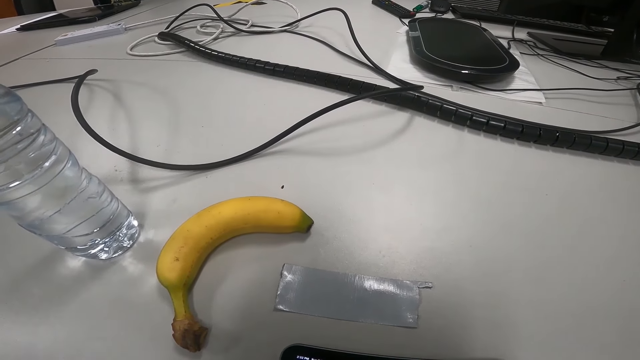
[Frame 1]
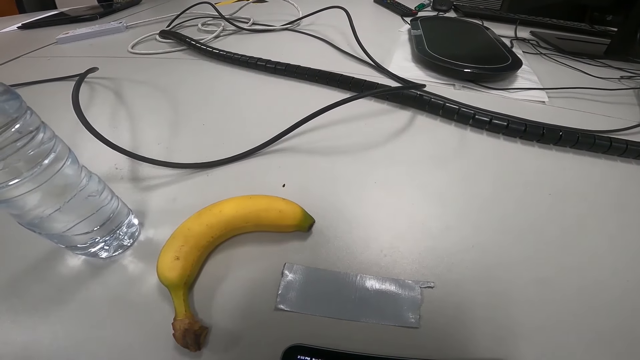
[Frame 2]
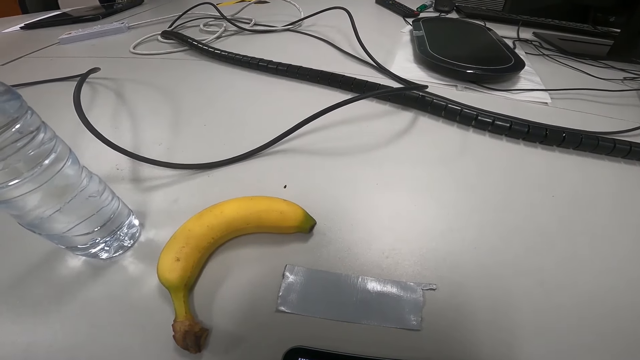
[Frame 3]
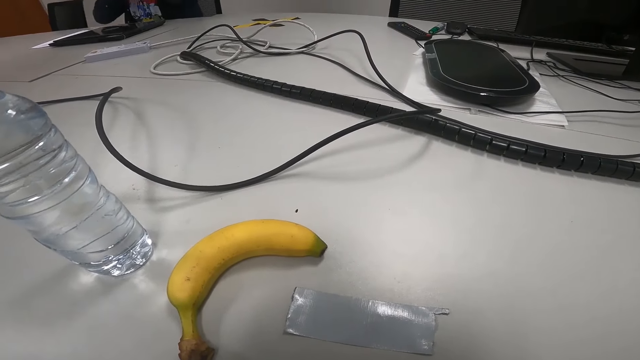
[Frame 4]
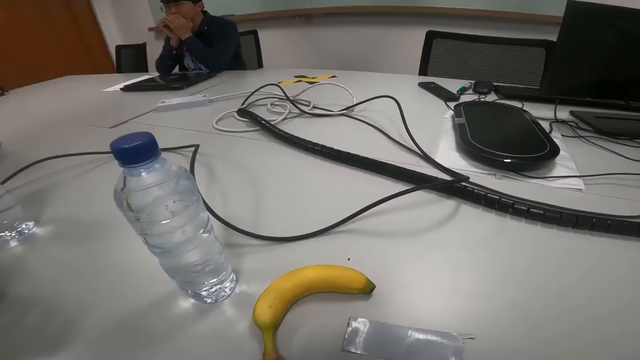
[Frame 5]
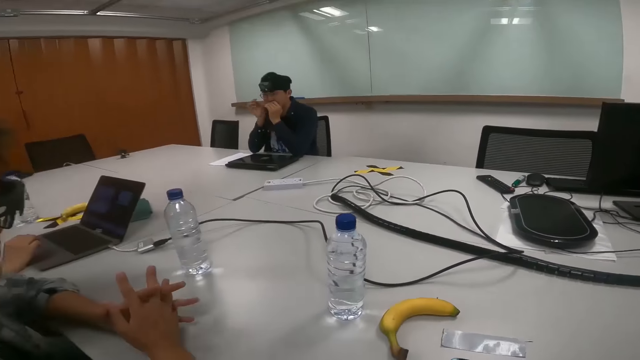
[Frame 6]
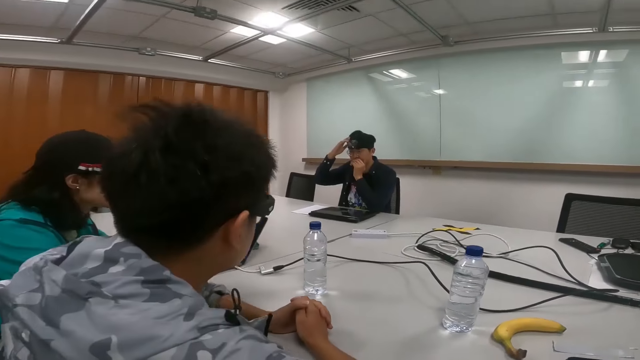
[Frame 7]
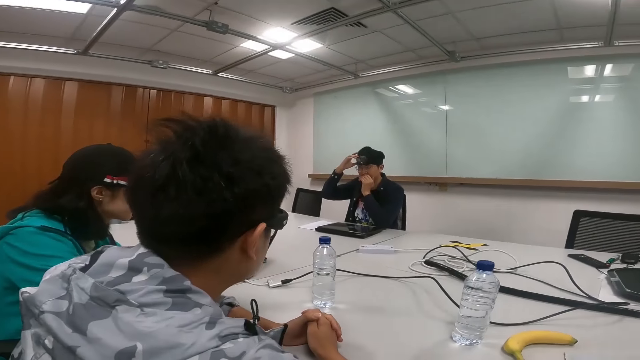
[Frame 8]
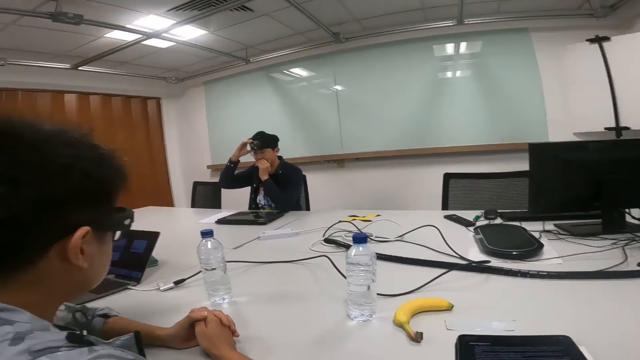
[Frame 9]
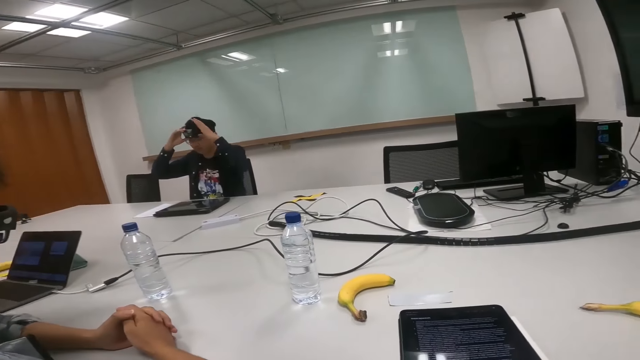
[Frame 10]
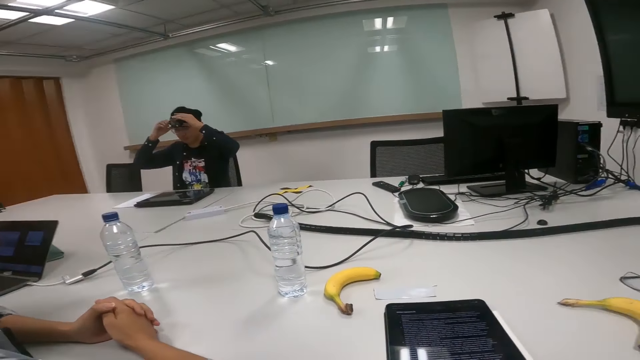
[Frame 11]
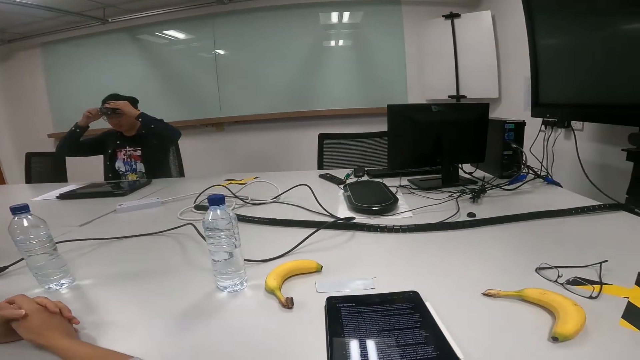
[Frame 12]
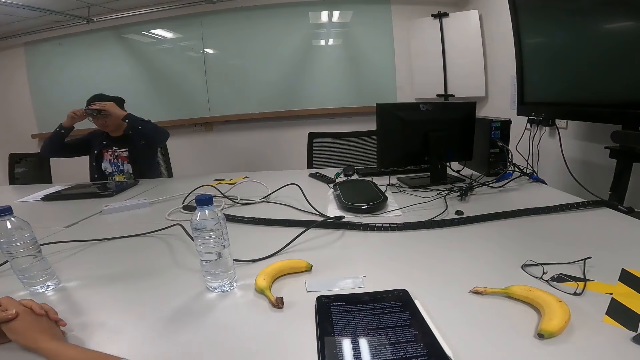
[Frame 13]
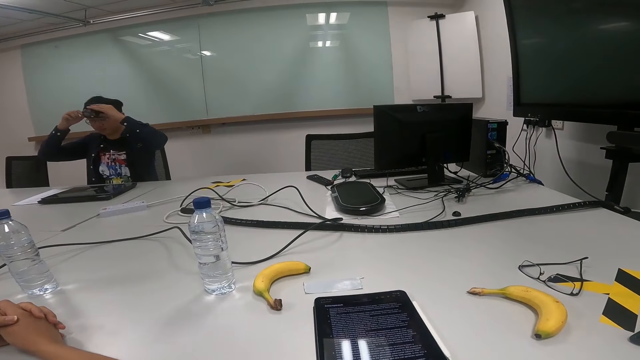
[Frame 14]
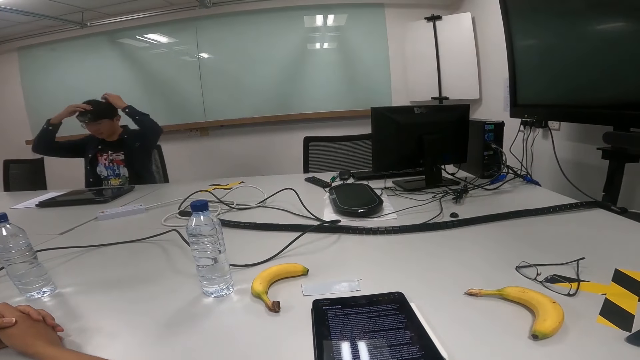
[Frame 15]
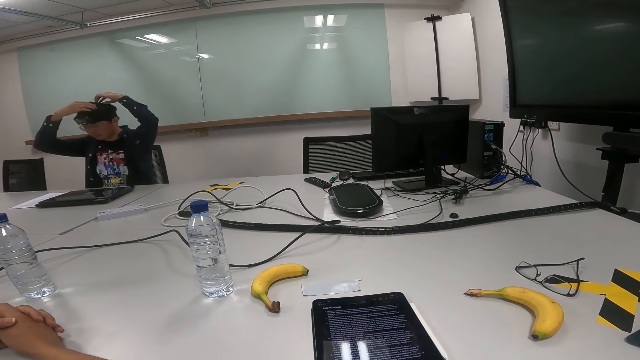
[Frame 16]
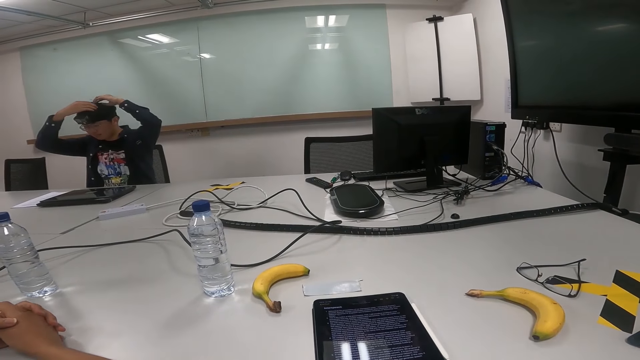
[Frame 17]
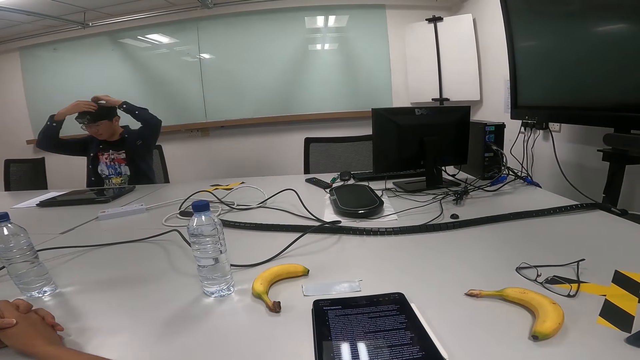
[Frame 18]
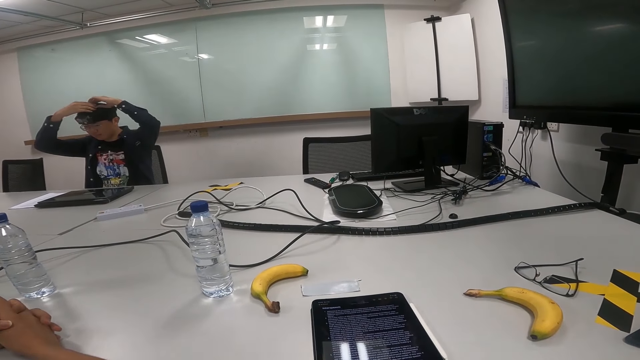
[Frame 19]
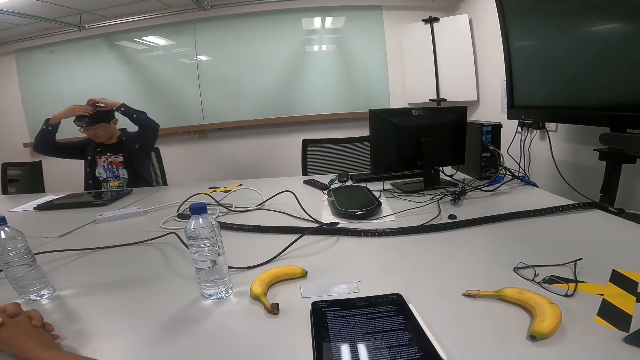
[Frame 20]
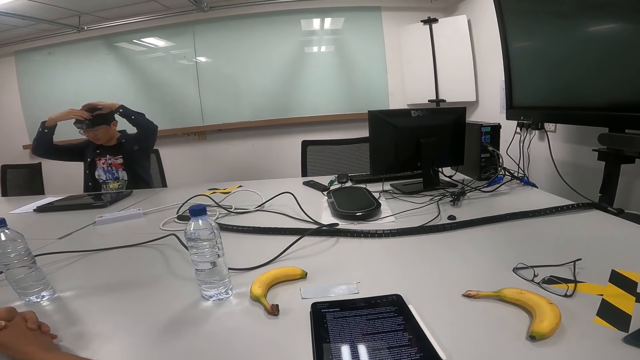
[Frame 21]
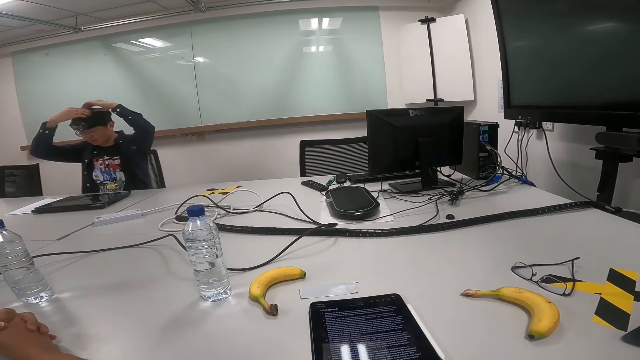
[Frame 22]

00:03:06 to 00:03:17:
A person aligns a camera.

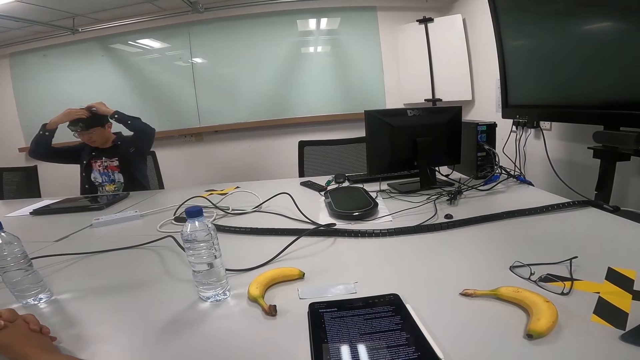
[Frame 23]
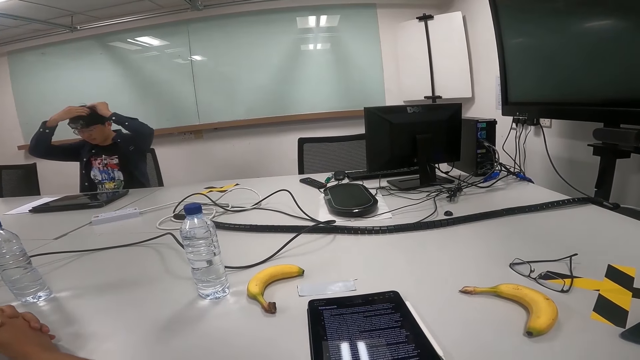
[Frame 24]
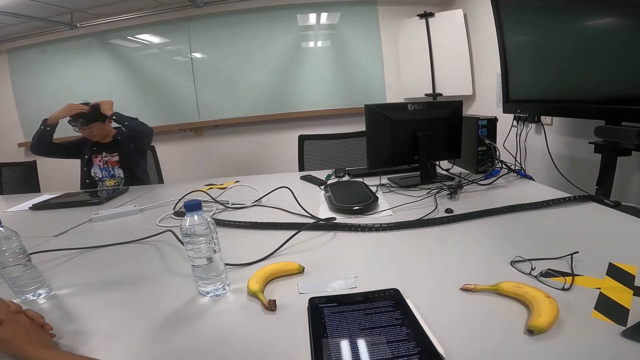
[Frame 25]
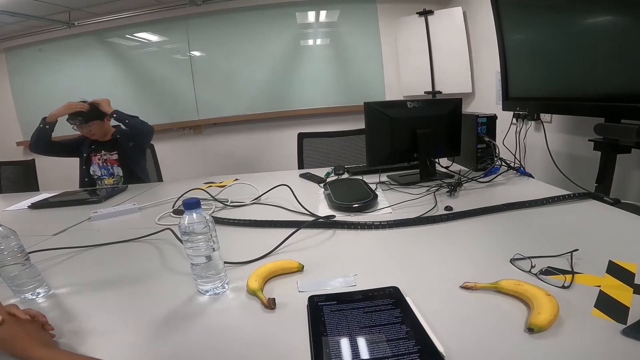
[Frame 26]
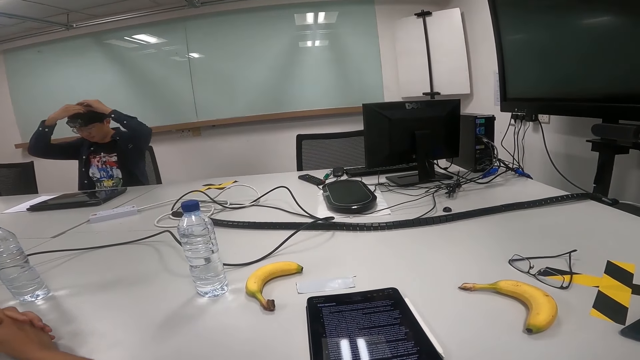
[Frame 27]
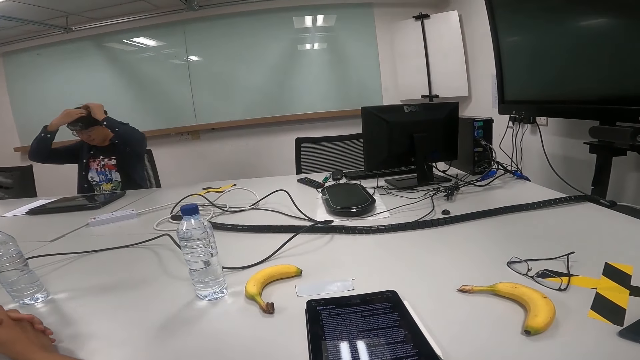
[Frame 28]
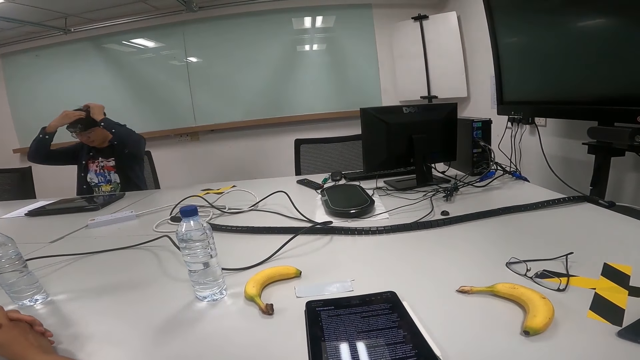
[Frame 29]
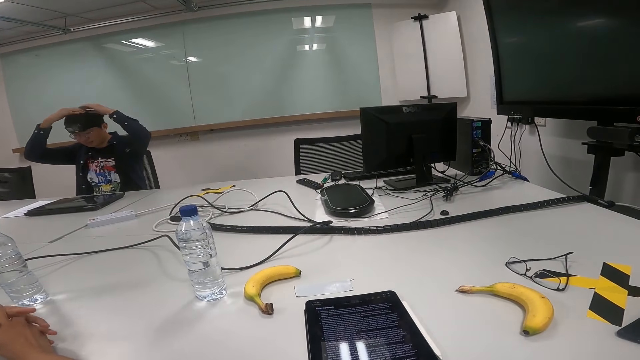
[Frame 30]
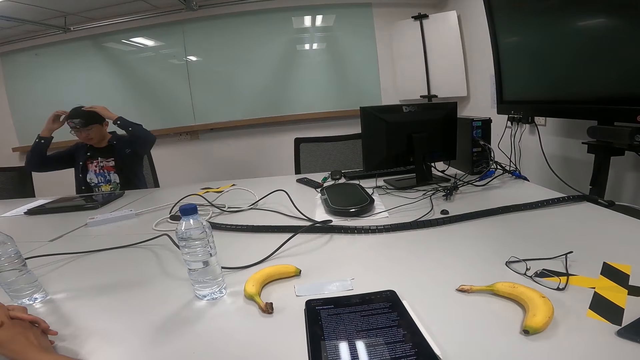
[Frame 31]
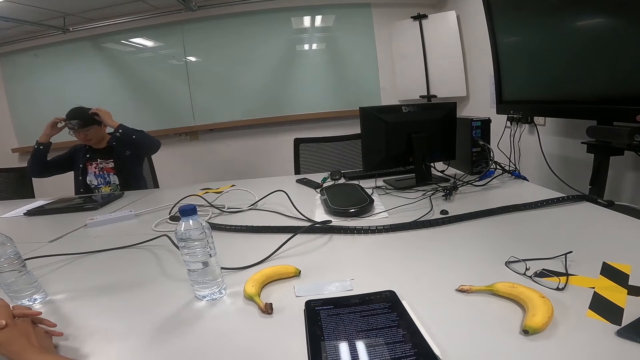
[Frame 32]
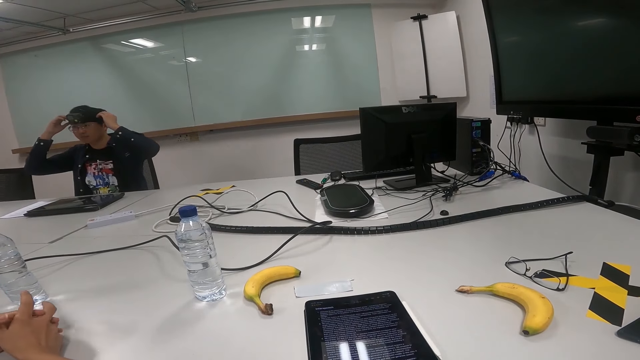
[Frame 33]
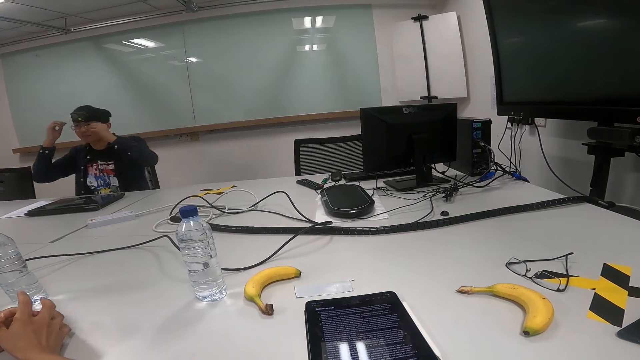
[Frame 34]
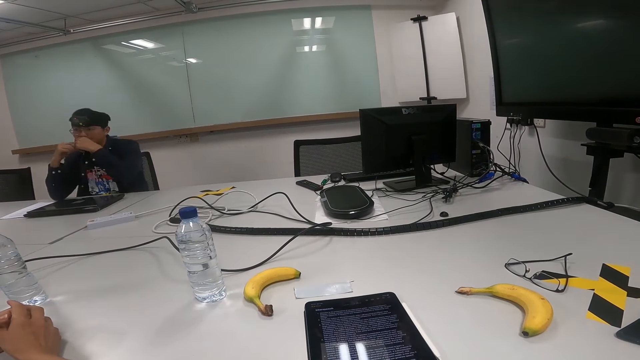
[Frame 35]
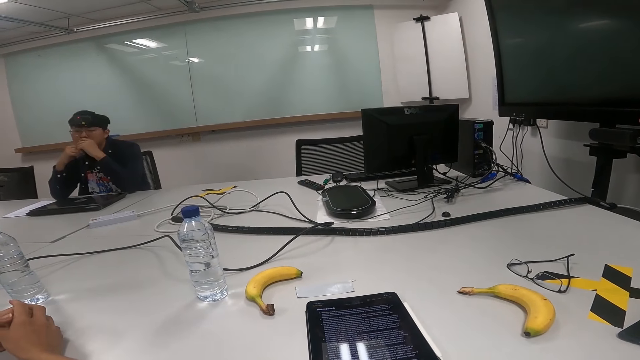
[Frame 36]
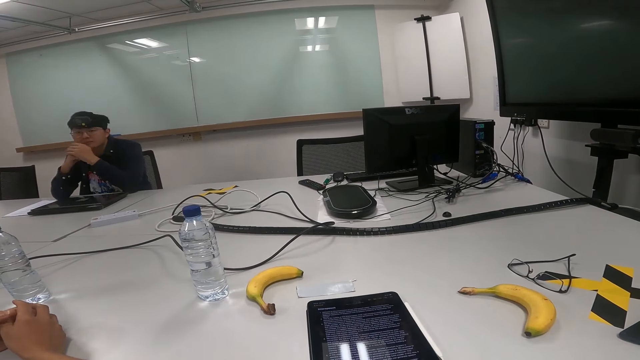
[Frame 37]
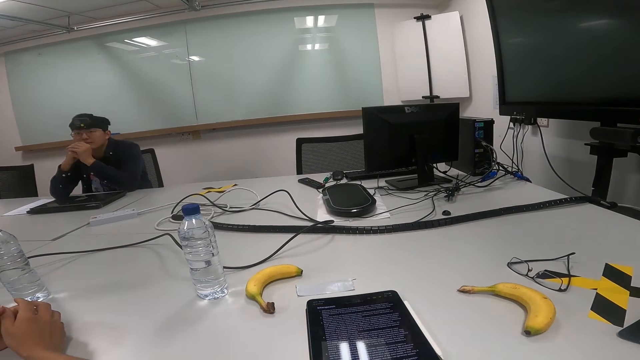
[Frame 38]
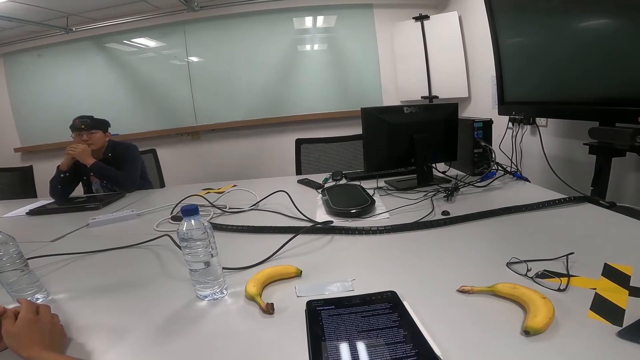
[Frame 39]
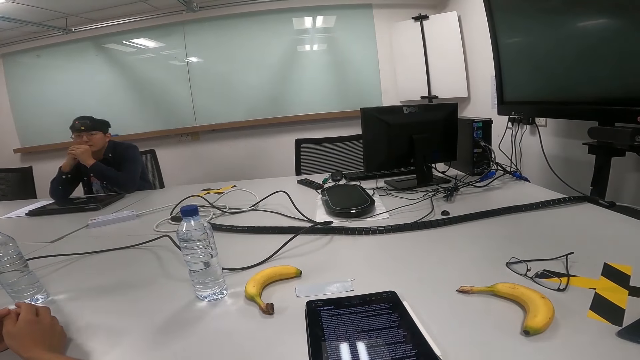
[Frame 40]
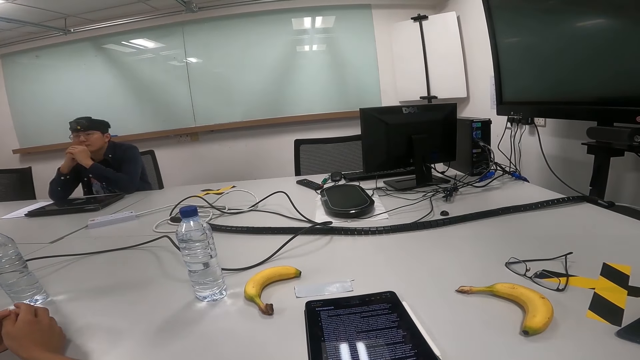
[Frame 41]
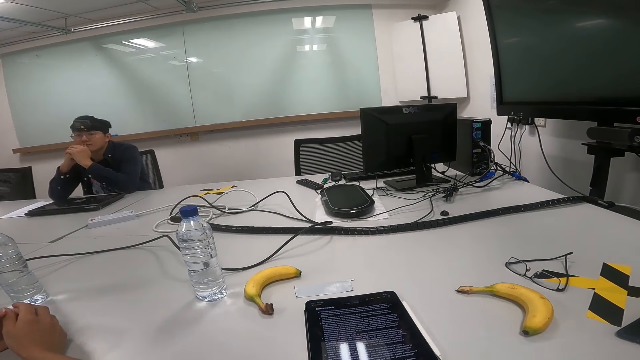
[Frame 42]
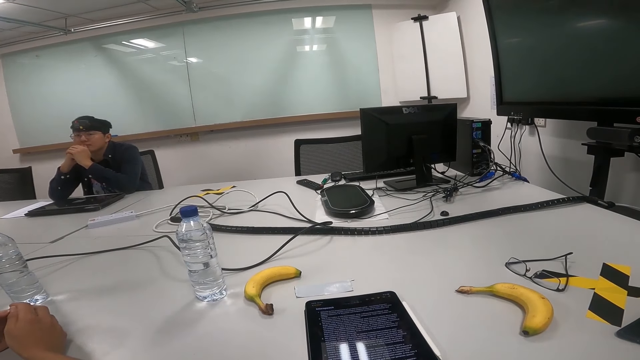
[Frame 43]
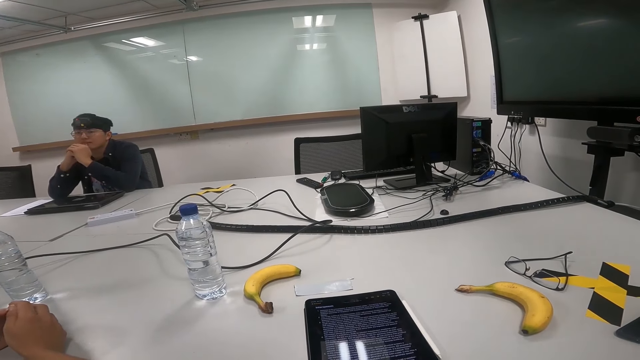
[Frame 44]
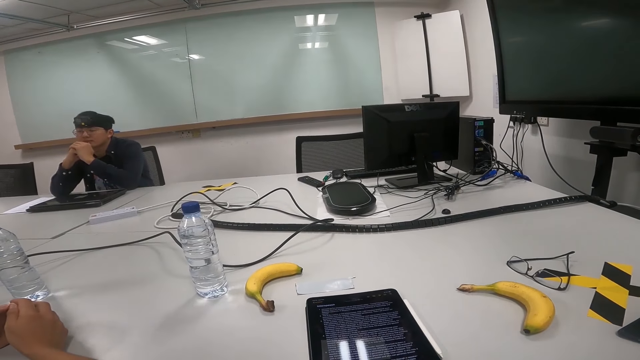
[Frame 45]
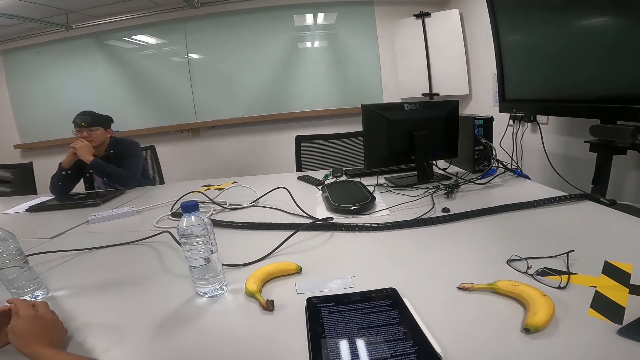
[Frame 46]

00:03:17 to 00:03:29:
A person touches the face.
